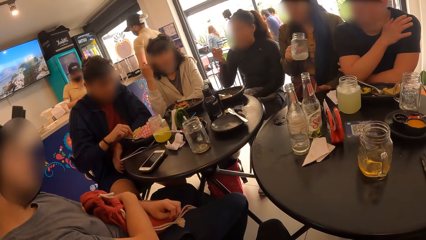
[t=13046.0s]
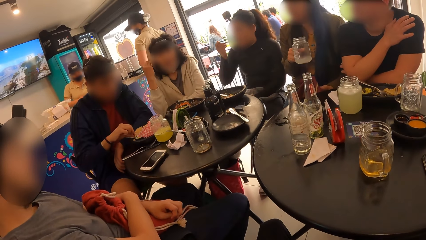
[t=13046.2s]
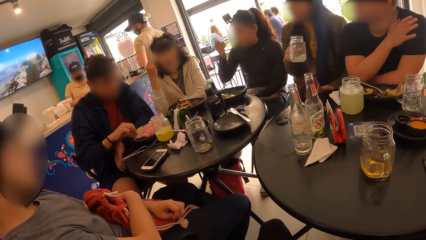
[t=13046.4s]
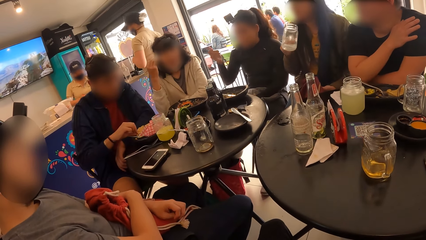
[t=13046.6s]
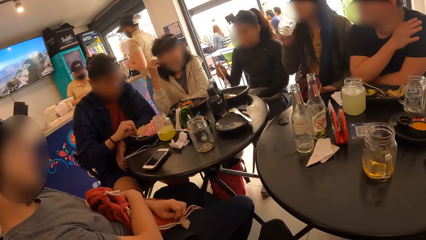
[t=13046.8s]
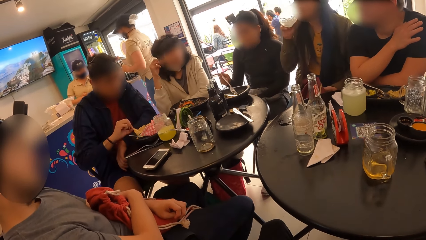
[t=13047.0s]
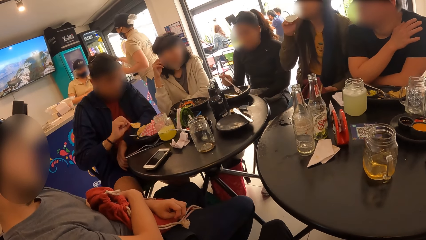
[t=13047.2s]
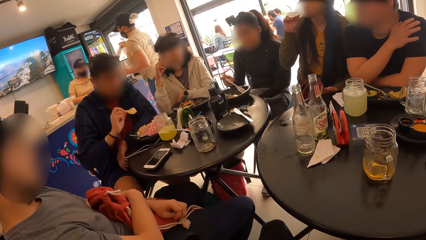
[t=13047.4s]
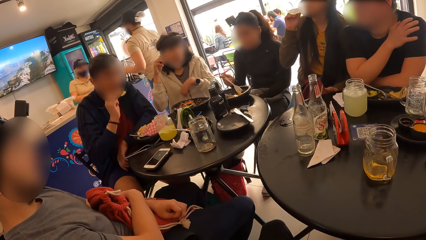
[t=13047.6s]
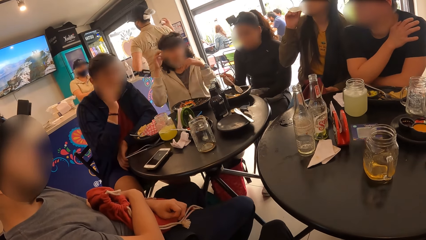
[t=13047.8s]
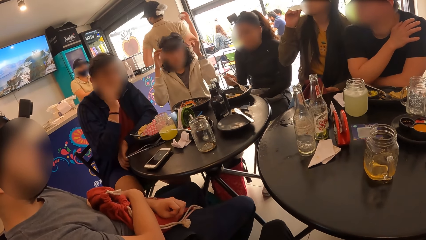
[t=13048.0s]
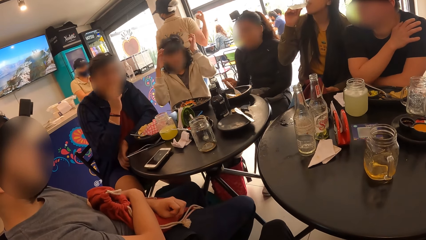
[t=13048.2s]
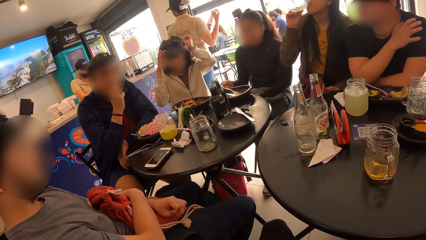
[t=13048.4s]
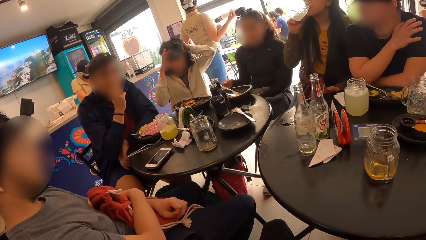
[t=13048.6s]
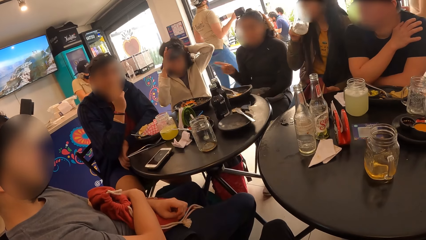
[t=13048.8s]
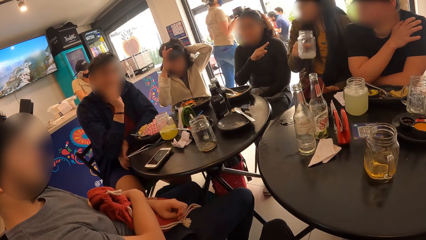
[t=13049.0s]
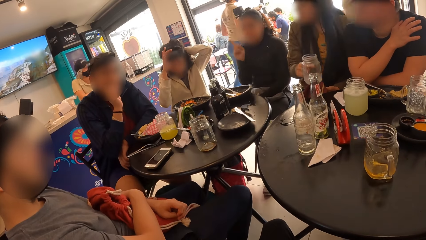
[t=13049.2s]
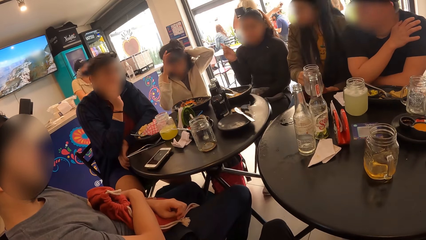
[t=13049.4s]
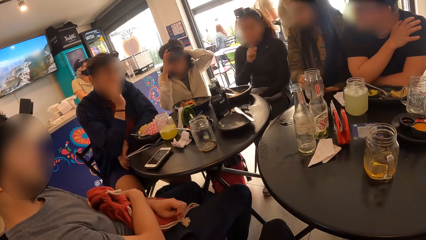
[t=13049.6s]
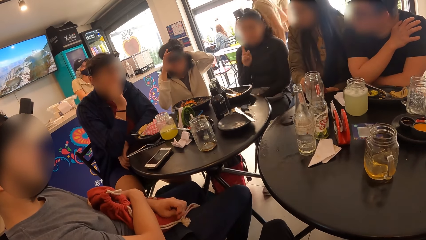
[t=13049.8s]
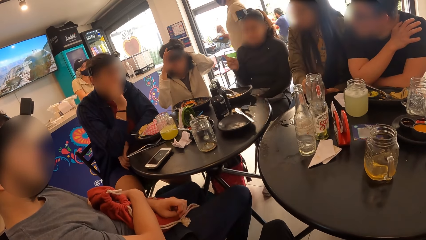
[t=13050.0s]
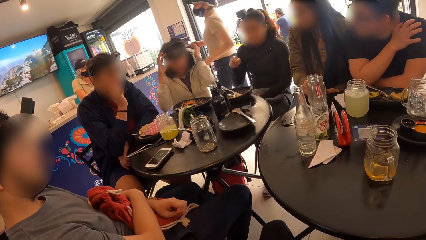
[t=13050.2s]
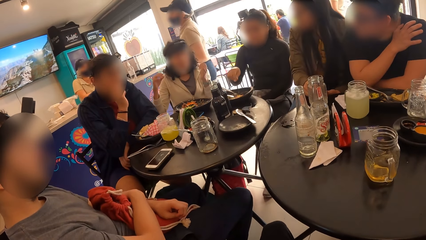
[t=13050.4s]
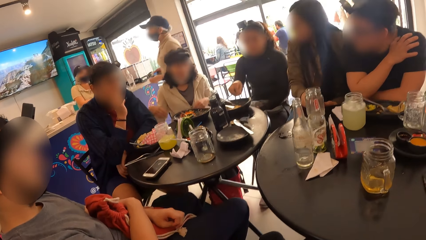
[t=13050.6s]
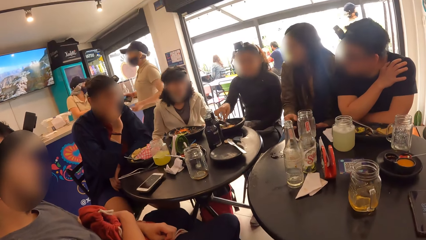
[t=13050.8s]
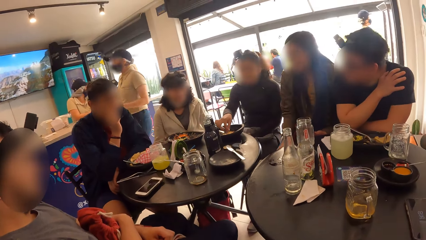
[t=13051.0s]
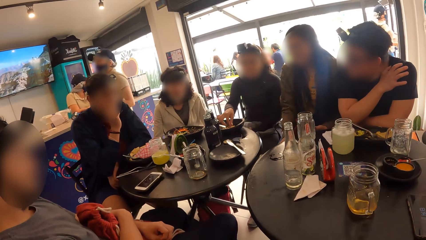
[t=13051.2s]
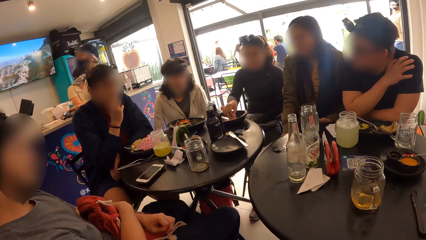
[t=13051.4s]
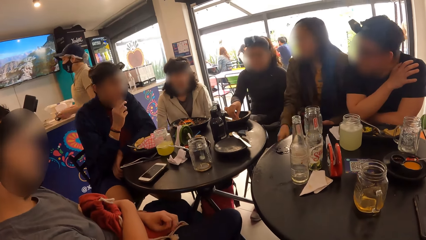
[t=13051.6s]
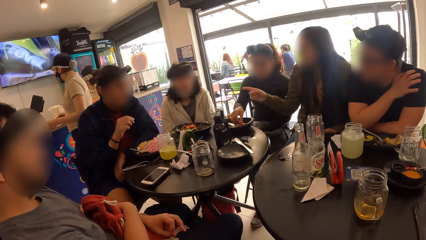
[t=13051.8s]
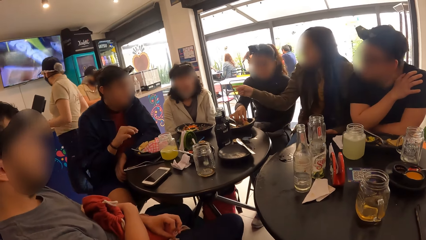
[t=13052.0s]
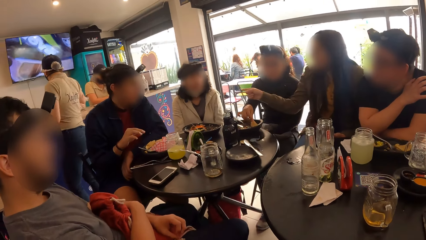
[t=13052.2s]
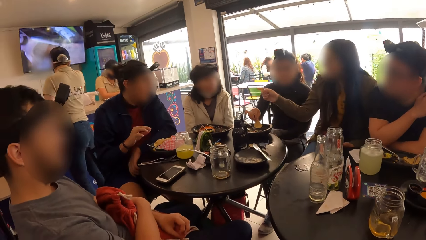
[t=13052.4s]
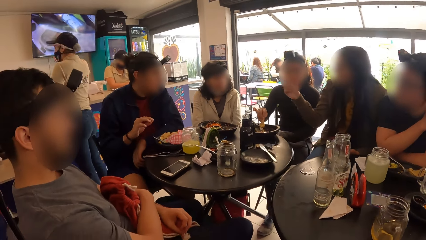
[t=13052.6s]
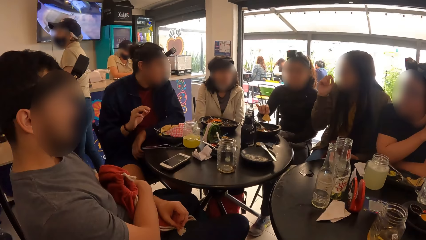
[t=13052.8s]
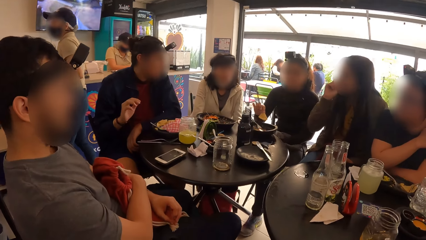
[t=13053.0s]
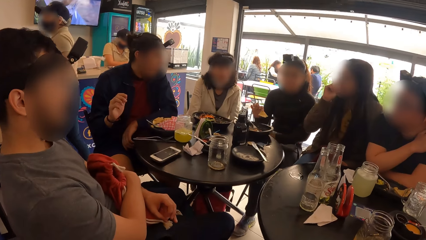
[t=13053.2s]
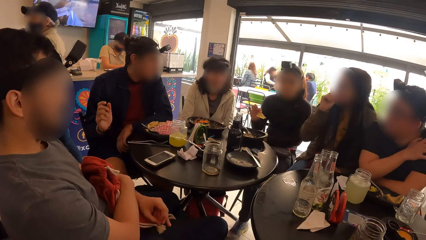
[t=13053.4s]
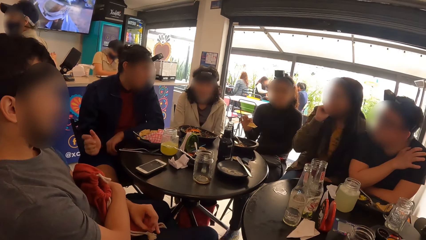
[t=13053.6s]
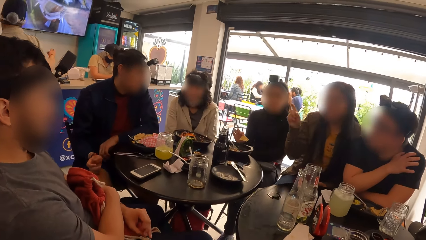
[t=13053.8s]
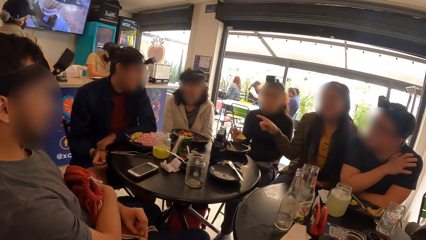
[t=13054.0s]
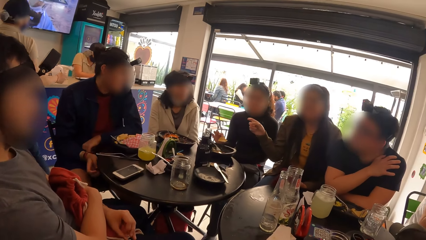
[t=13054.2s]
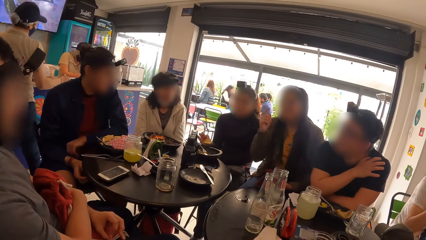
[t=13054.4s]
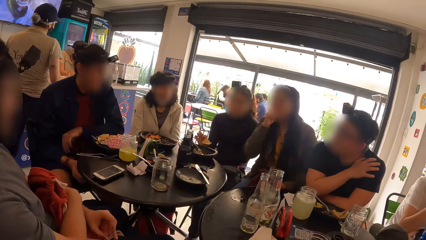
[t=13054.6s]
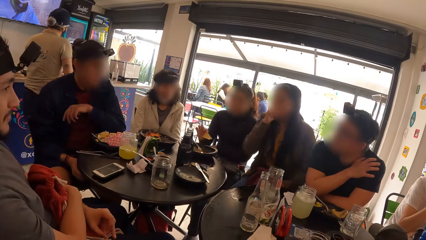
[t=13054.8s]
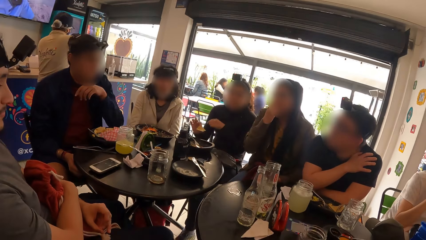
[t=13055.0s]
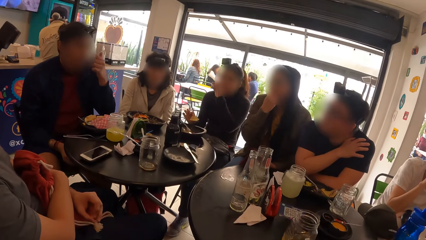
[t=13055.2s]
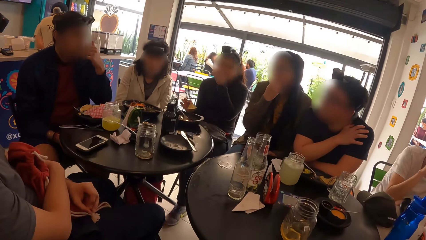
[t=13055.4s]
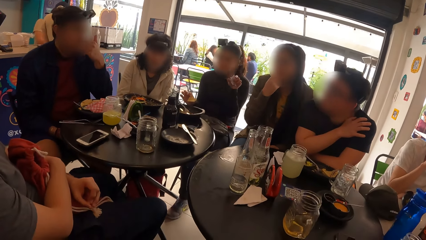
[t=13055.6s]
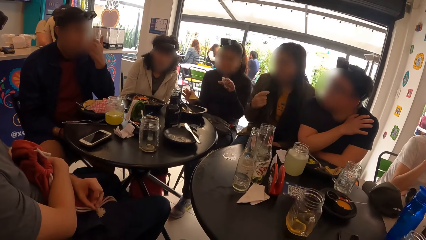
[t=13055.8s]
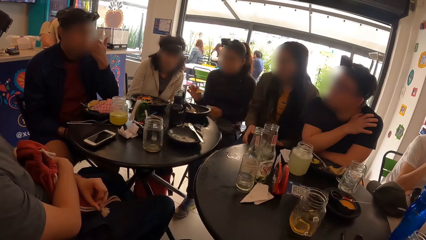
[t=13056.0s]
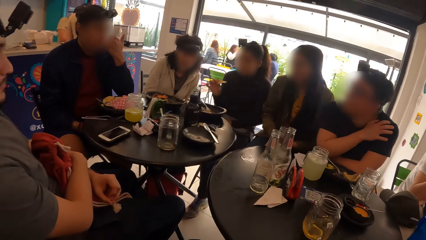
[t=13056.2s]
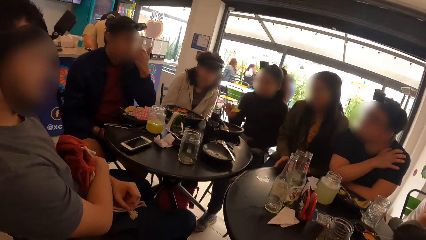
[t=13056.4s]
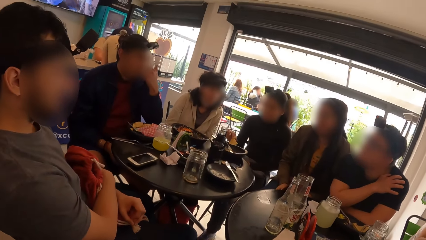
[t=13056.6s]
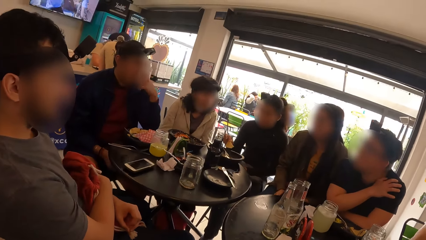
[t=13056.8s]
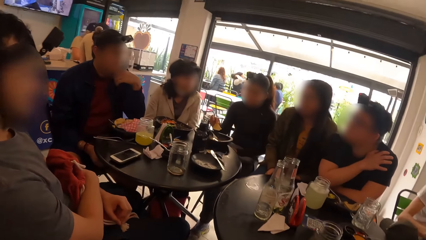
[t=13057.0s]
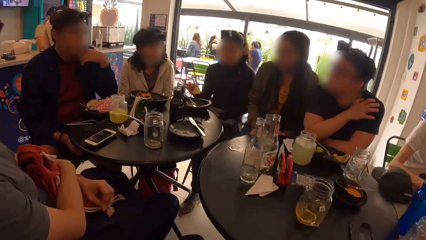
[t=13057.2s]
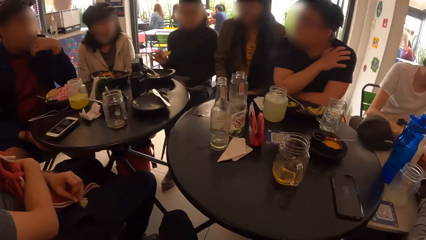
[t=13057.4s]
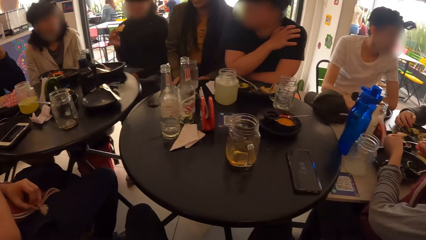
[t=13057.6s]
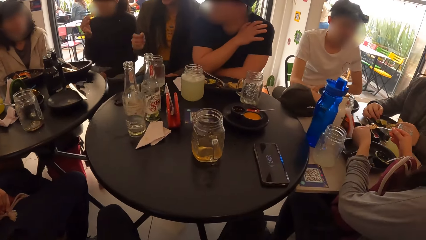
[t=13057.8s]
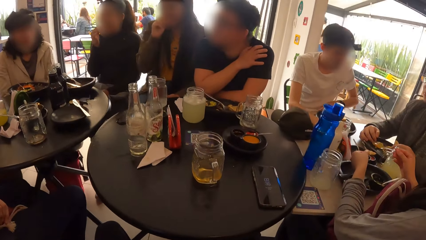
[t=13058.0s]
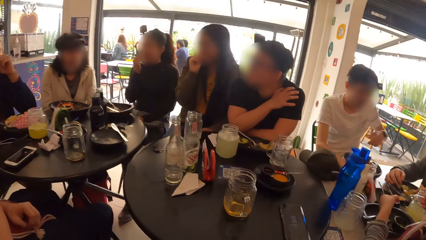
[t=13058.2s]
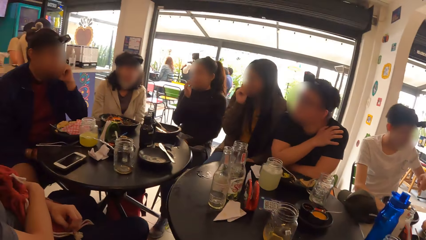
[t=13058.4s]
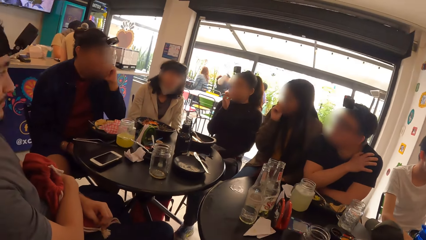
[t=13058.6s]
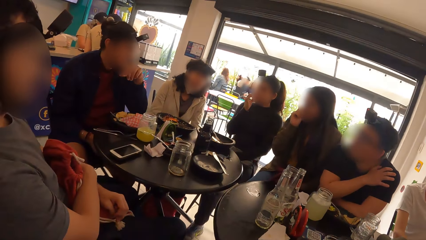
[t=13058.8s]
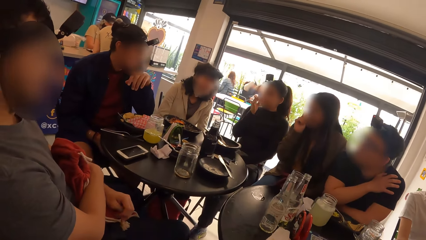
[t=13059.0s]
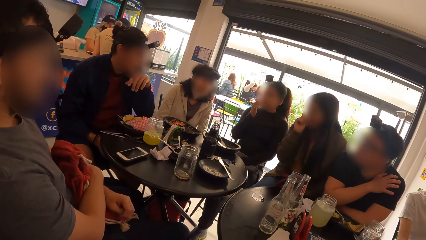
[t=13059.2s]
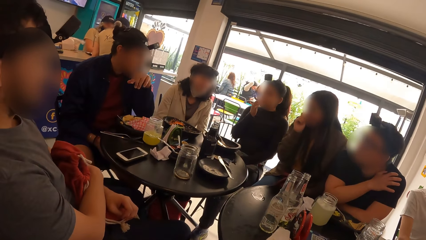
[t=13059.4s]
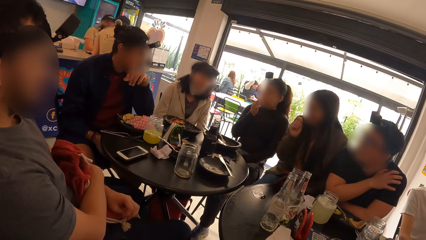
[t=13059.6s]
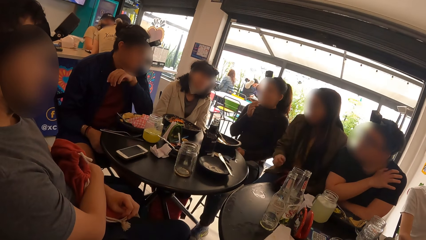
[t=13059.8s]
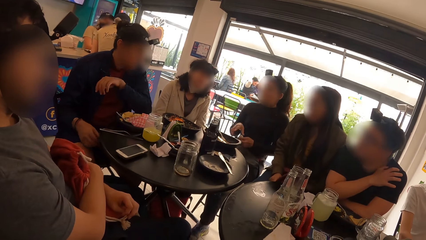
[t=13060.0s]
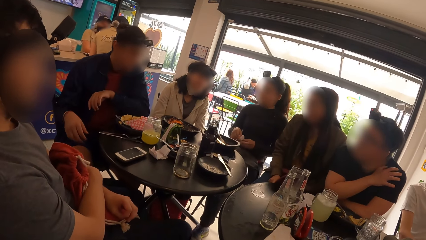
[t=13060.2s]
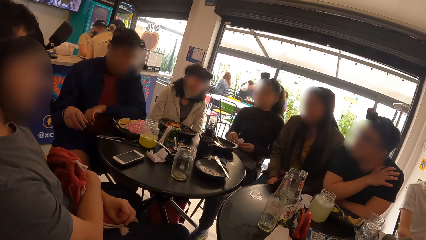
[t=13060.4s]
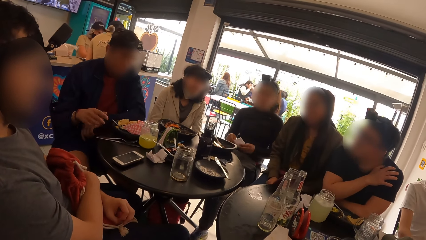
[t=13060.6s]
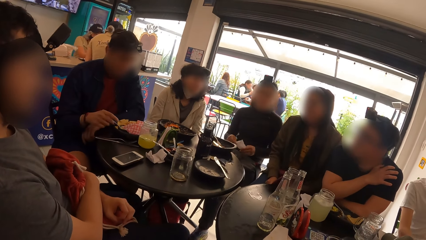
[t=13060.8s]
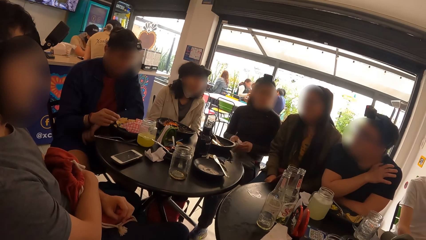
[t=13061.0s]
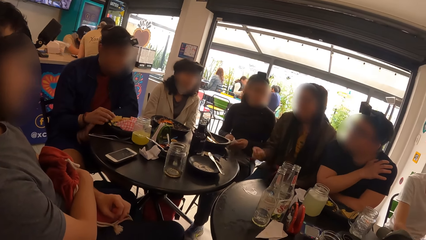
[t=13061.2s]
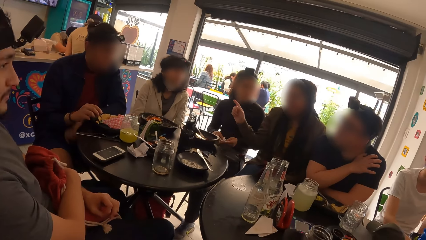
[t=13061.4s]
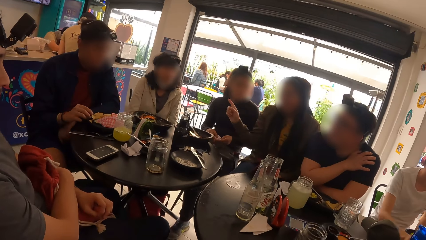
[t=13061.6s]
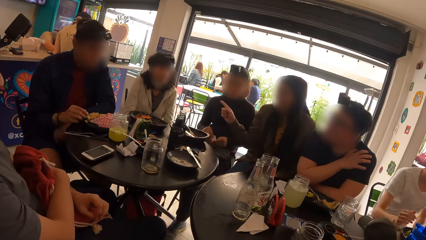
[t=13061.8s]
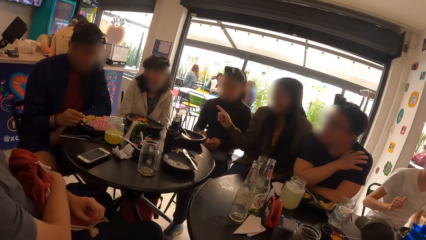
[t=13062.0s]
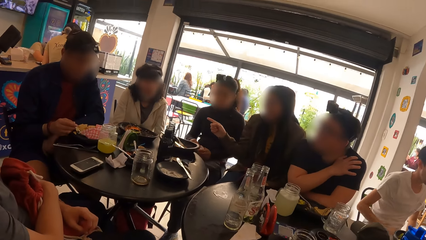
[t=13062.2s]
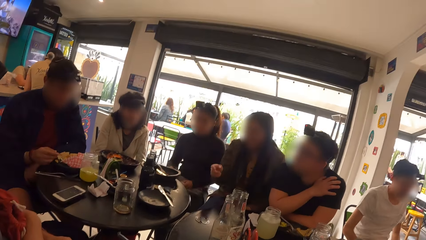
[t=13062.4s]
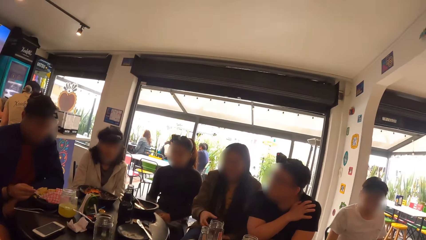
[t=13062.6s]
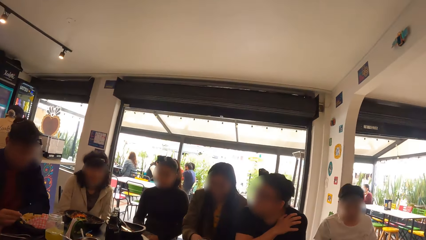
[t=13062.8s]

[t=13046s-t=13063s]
A man picks up a chip from his plate with his right hand. A woman drinks from the glass cup in her right hand. The man eats the chip with his right hand. Another woman adjusts her camera with her hands. The first woman places the glass cup on the table with her right hand. A third woman picks up a chip from her plate with her right hand. She eats the chip in her right hand. She cleans her hand with the serviette paper in her hands.
